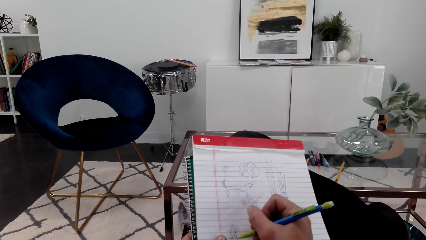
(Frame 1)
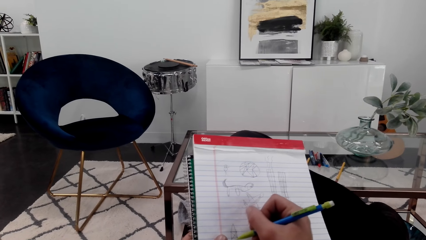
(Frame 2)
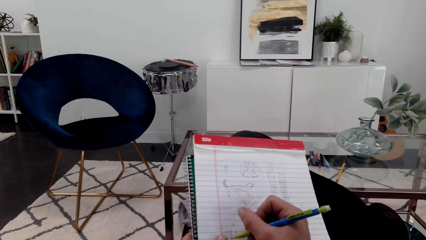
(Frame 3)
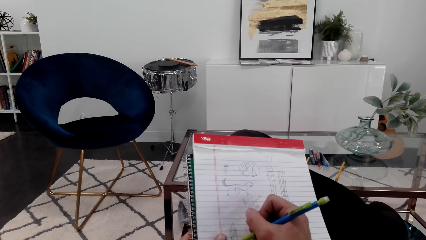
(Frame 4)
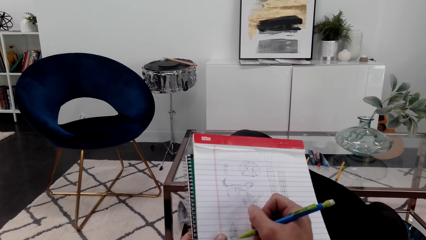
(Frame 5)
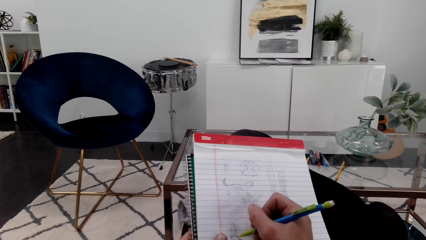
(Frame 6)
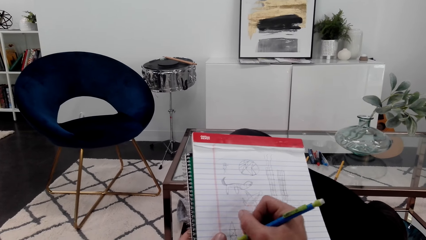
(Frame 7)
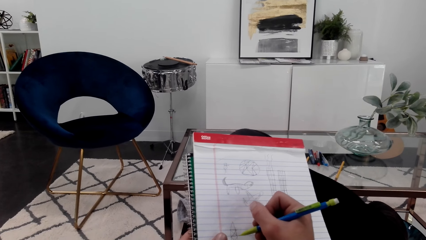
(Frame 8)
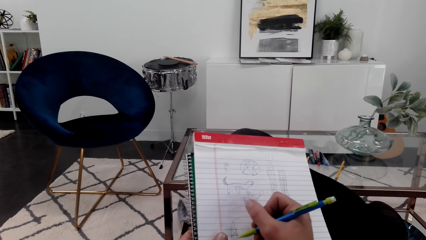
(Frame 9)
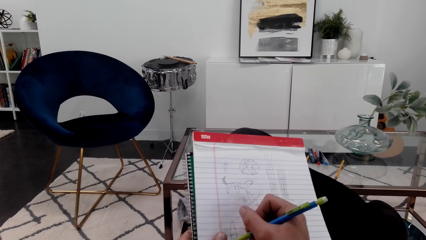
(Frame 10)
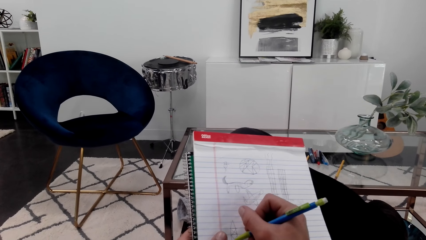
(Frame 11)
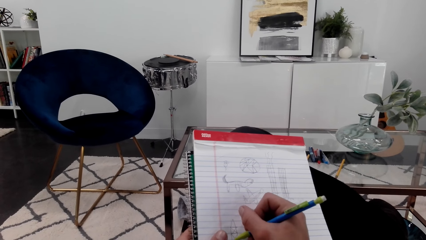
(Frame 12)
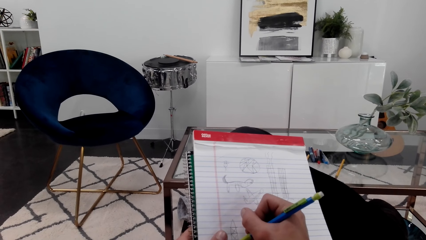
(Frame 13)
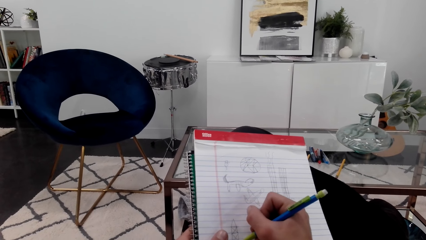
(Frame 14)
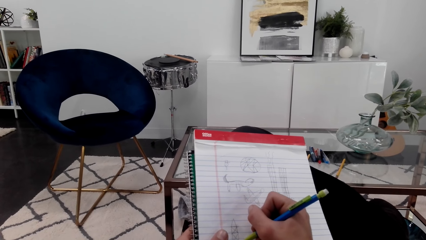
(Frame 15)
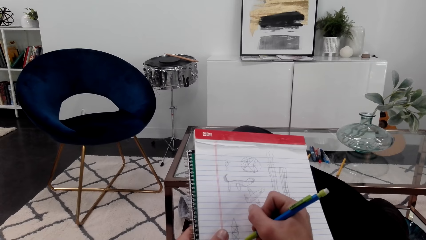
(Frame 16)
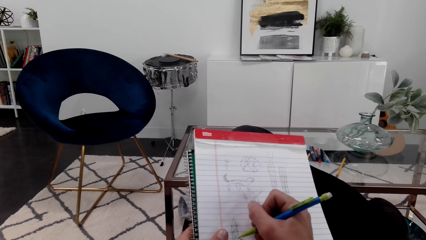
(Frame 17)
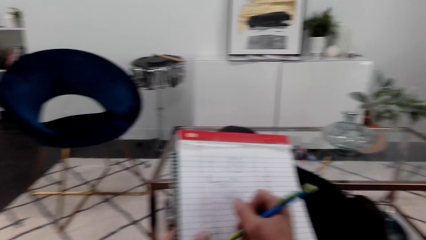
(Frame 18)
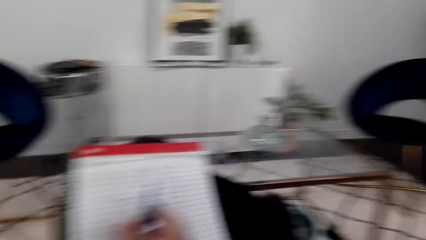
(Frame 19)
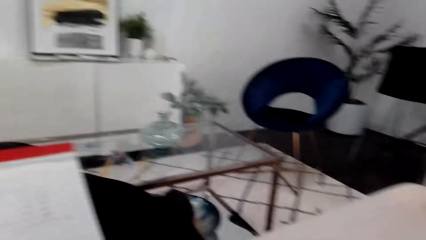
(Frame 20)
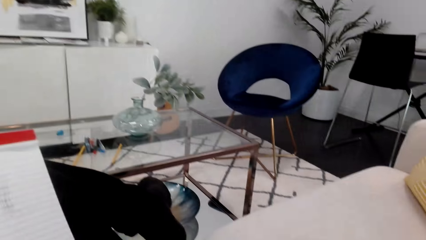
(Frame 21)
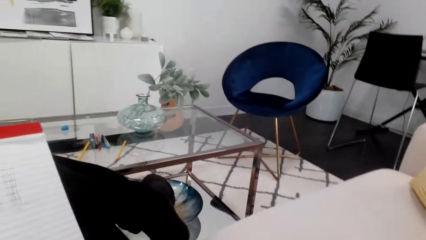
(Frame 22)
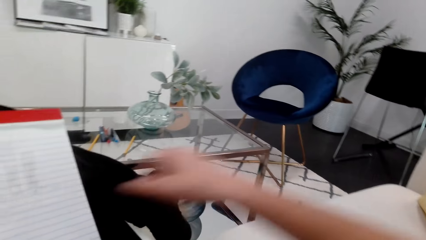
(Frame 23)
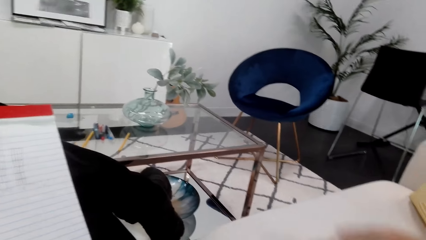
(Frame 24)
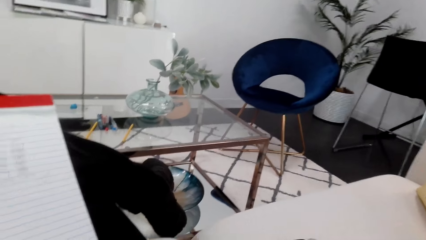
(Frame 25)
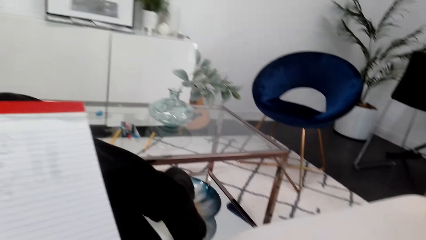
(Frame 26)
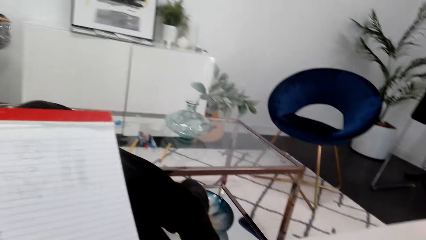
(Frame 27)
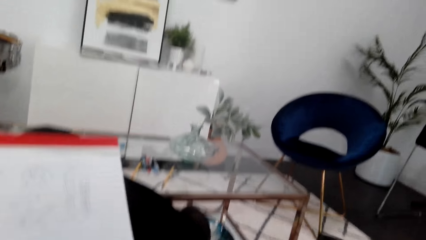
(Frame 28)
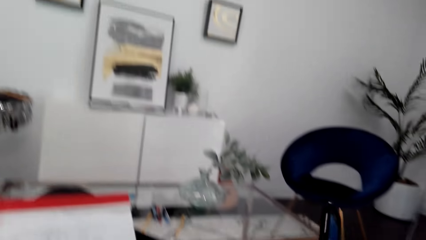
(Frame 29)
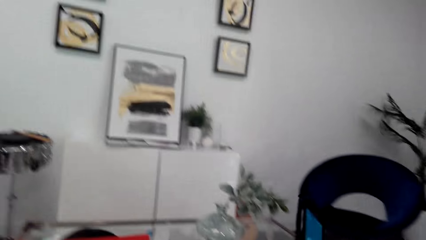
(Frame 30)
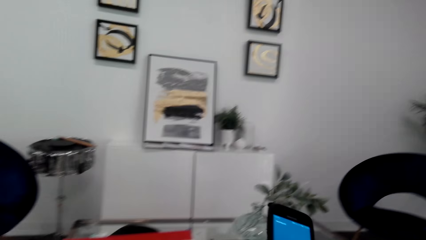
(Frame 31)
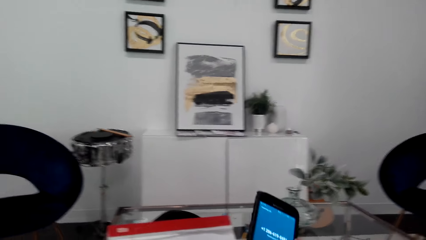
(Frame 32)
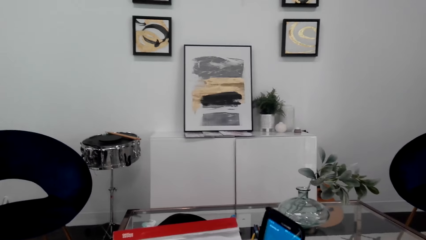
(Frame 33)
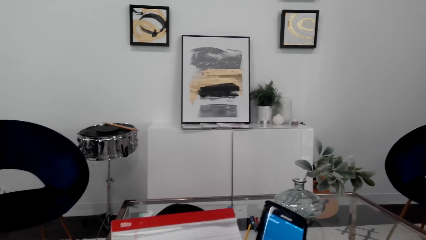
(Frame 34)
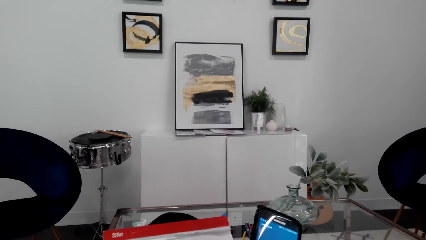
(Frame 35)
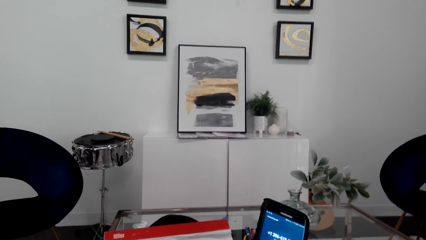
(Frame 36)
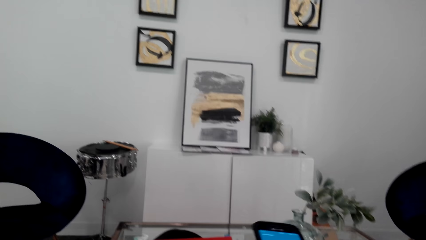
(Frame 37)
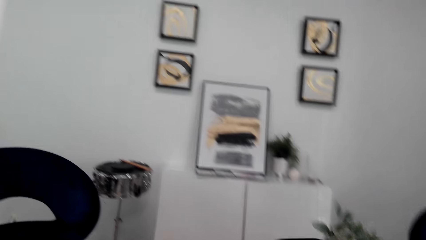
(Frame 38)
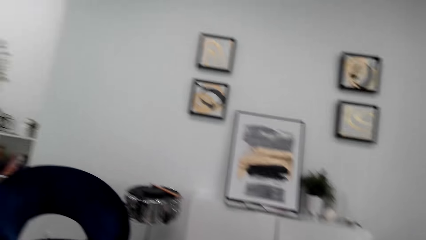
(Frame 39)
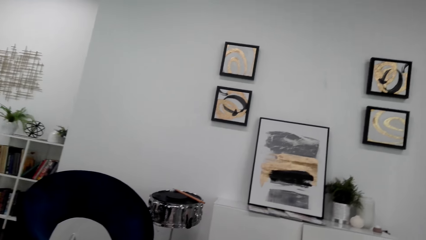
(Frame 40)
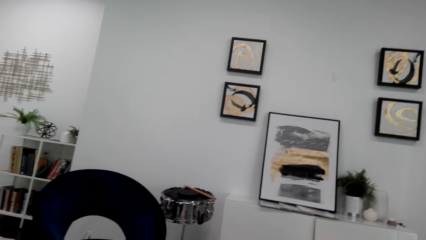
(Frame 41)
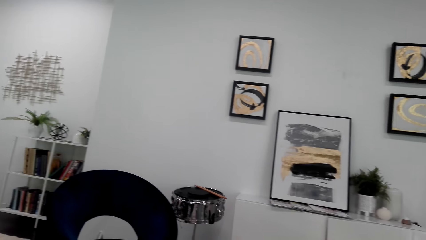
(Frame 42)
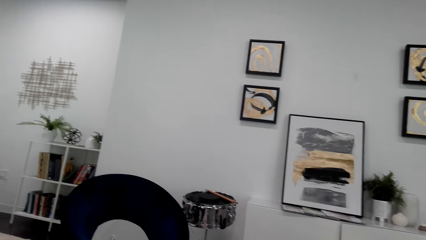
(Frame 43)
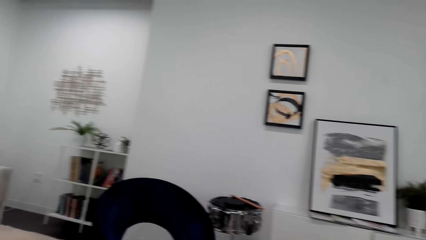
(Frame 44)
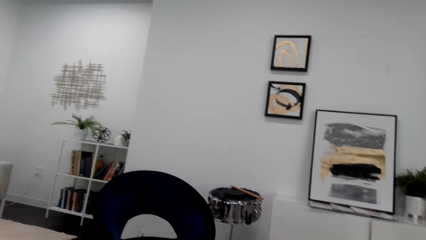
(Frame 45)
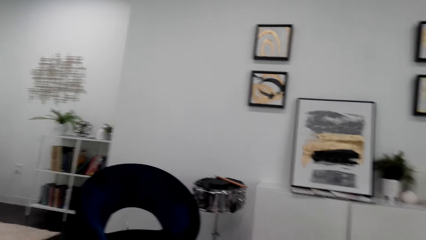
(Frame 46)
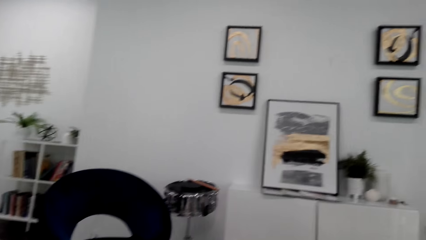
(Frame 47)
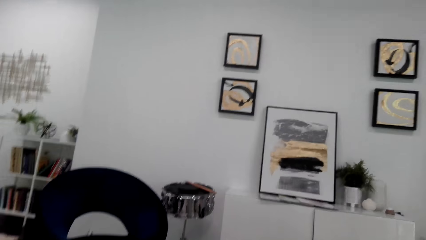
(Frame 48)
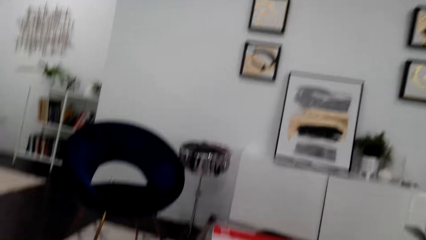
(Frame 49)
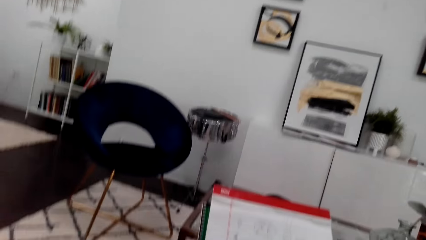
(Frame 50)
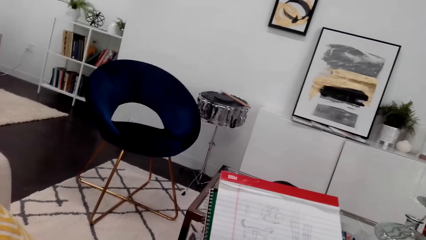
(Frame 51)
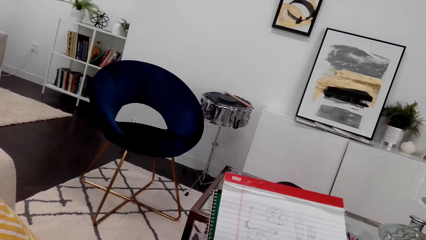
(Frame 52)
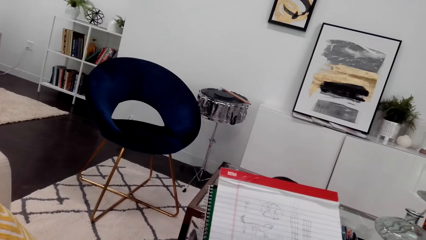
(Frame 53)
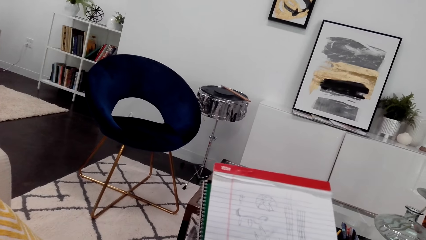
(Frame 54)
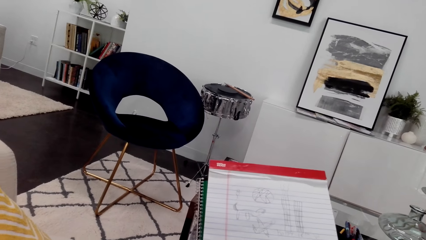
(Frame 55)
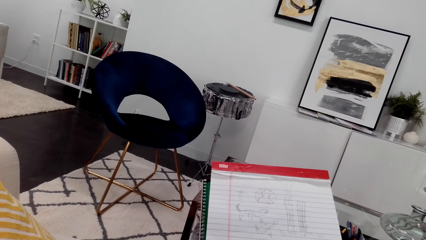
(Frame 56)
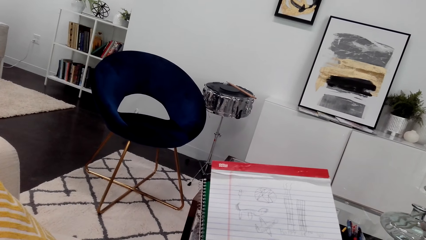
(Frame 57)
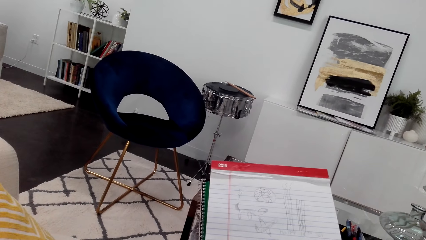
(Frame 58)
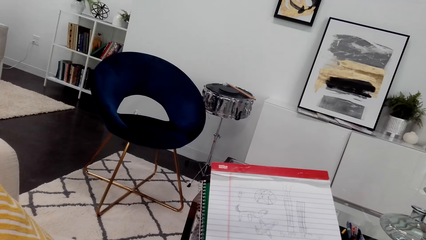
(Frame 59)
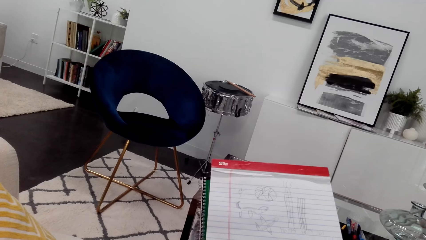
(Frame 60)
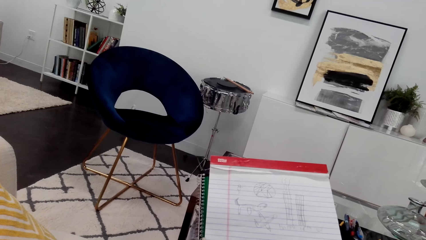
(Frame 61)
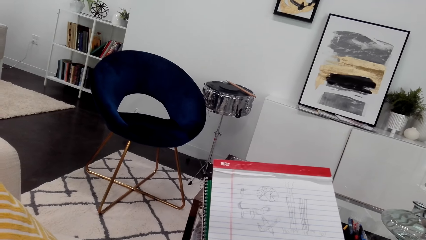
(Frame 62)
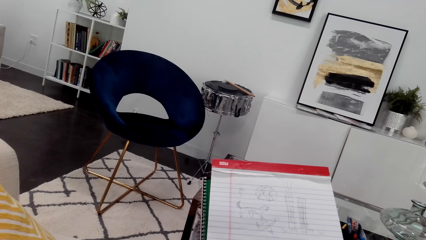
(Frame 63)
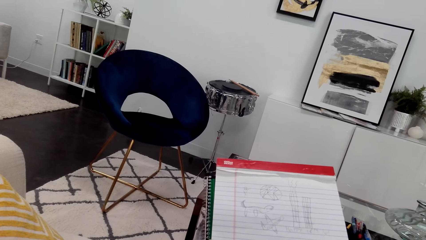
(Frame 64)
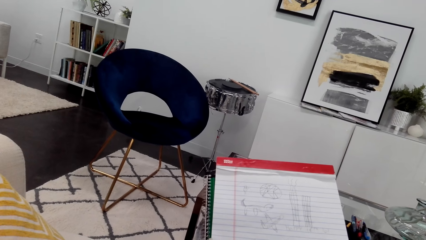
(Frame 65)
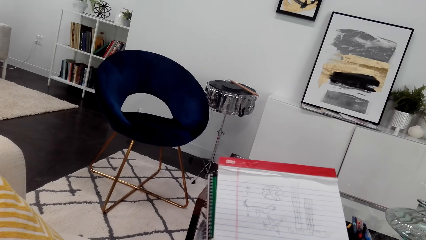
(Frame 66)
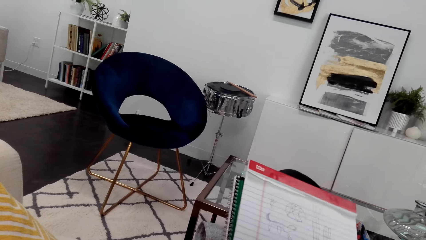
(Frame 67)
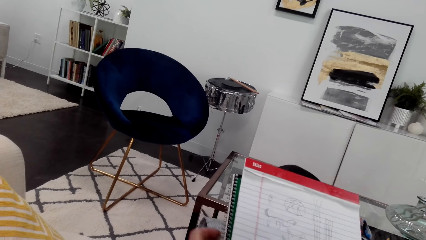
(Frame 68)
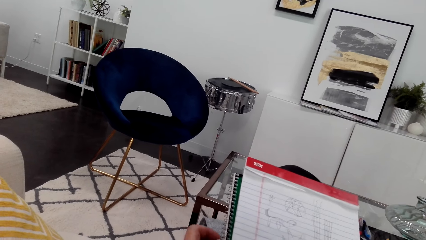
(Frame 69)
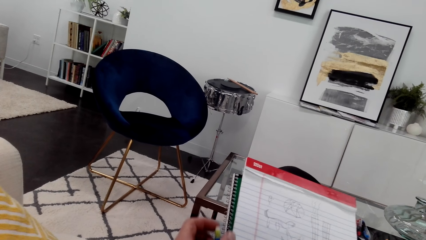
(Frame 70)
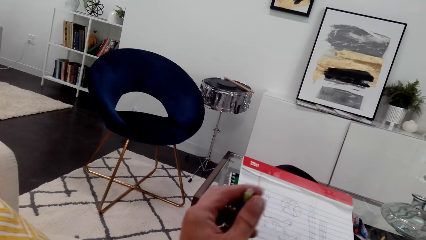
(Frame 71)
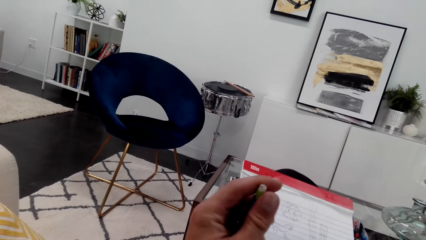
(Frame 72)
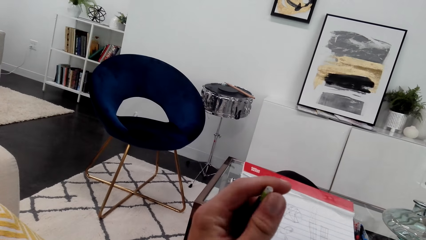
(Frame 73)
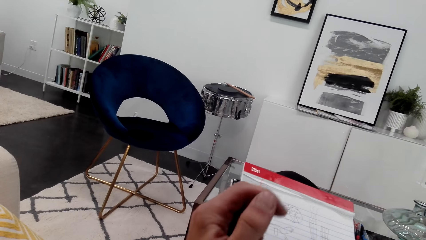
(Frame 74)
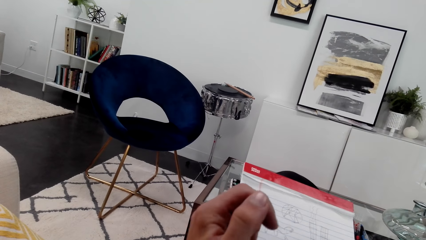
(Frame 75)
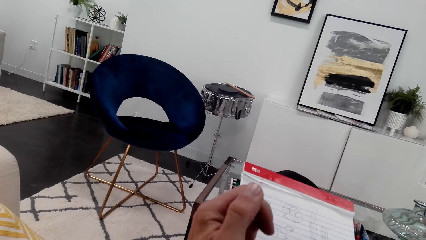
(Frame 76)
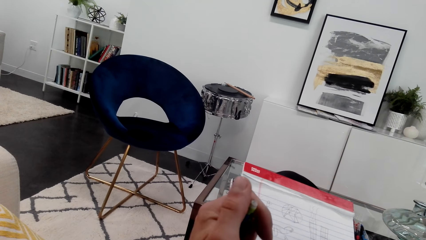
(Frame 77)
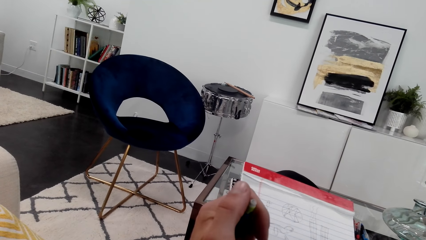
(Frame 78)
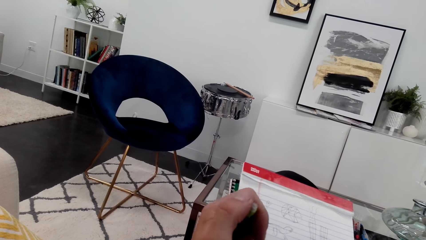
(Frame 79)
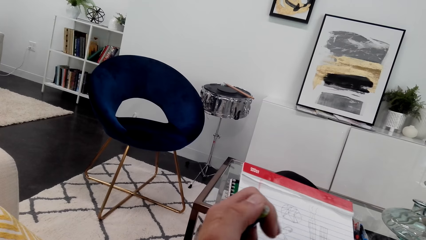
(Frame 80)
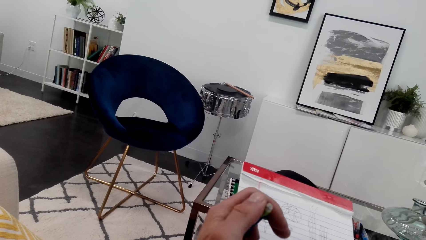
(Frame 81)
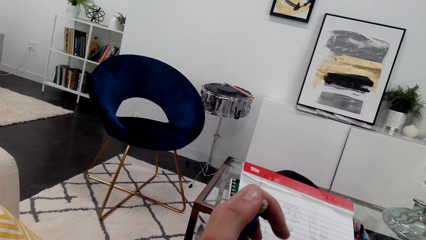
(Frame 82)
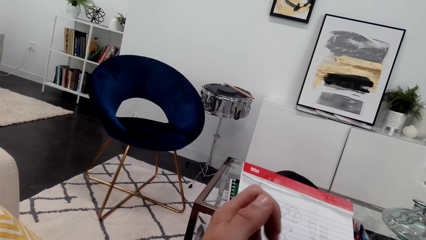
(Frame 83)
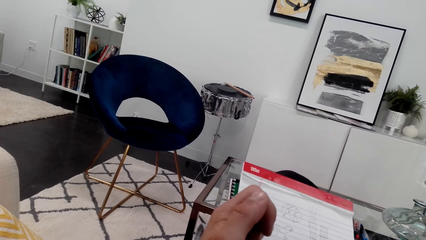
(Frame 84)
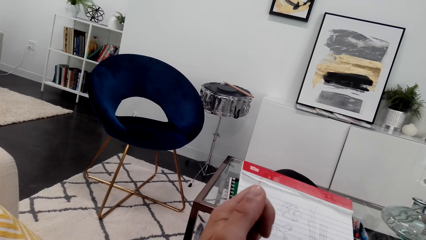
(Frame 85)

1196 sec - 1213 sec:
The camera wearer looks around. They pick up the phone. They are using the phone. They draw with a pencil on the drawing book. They receive a call. They hold the pencil.
